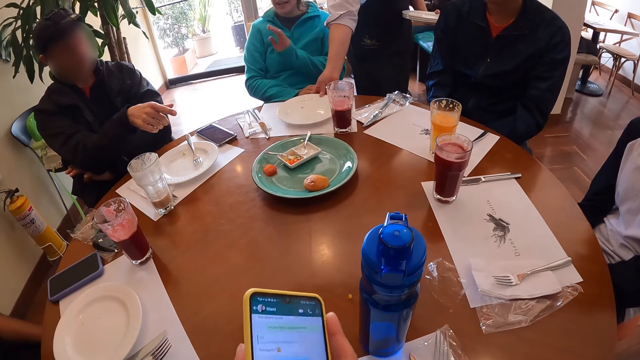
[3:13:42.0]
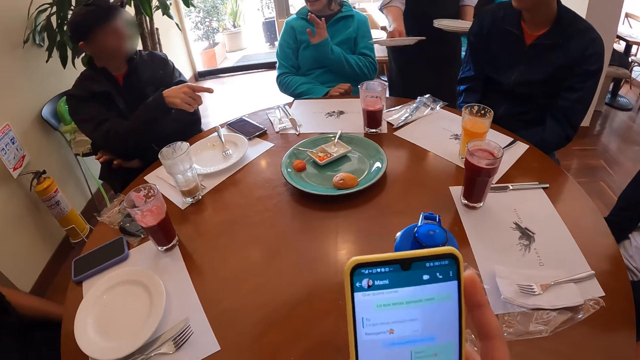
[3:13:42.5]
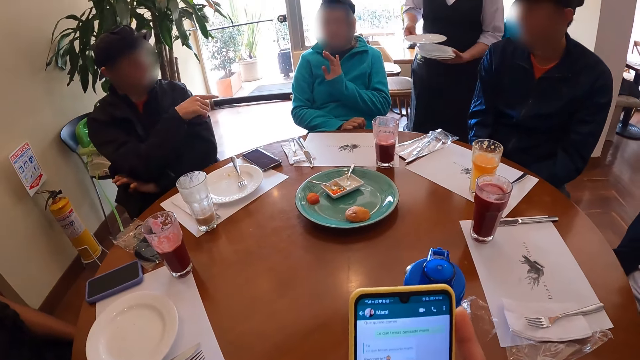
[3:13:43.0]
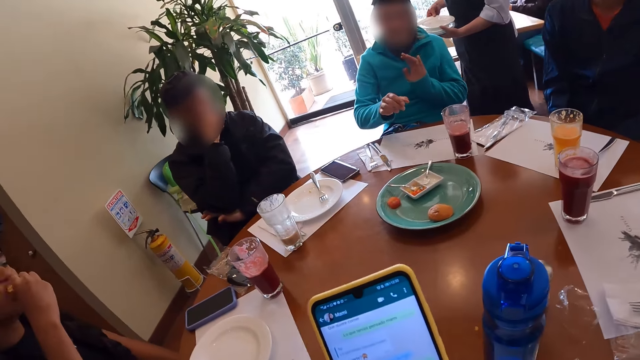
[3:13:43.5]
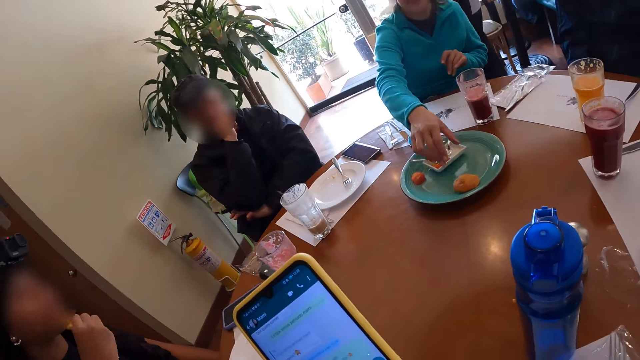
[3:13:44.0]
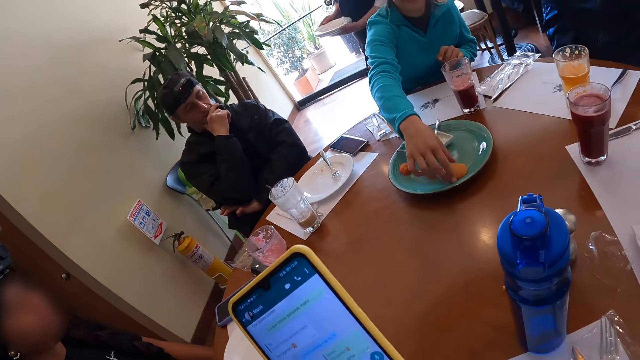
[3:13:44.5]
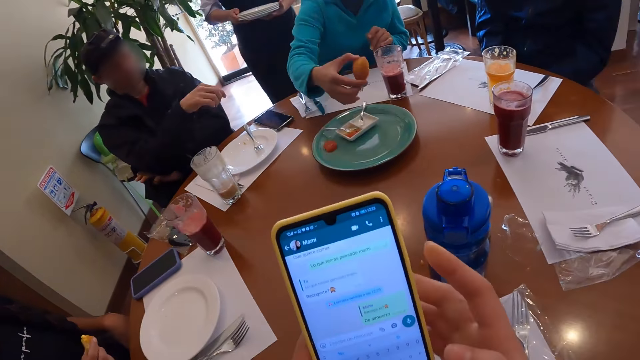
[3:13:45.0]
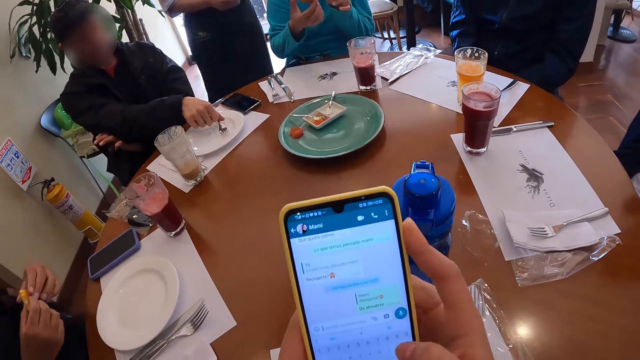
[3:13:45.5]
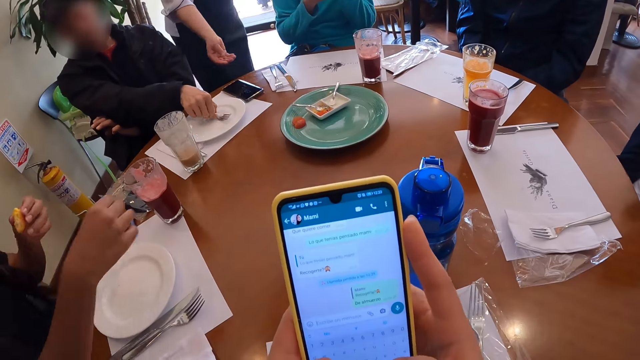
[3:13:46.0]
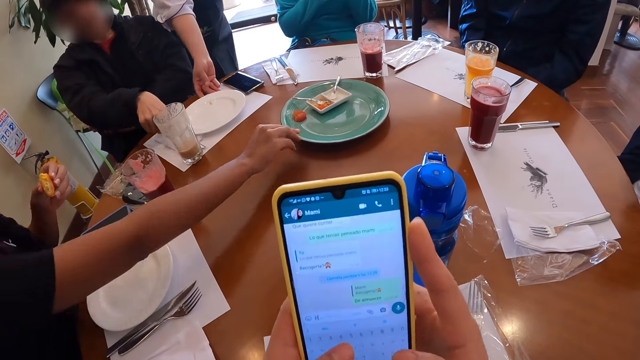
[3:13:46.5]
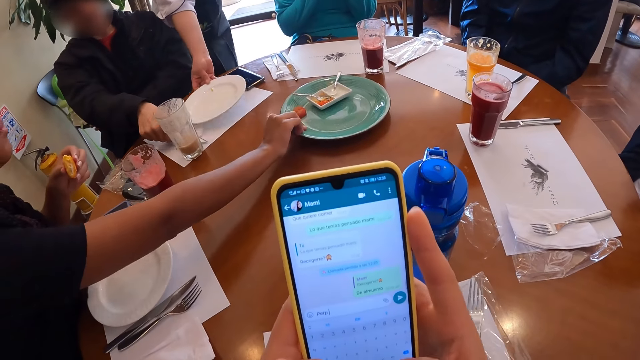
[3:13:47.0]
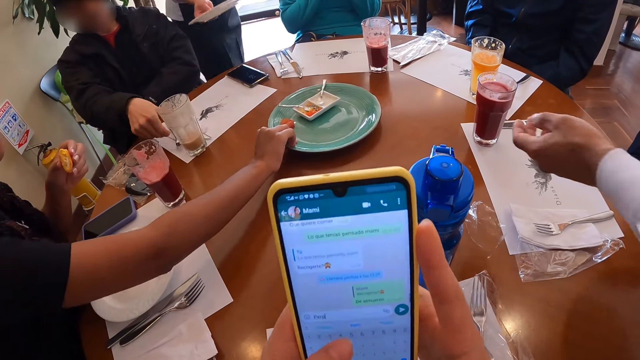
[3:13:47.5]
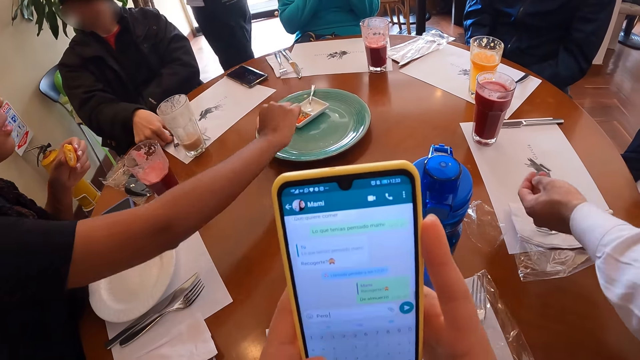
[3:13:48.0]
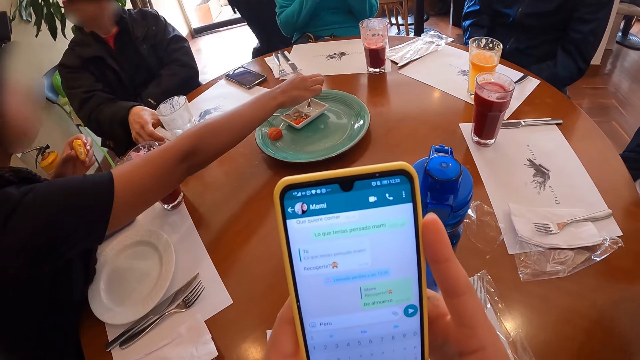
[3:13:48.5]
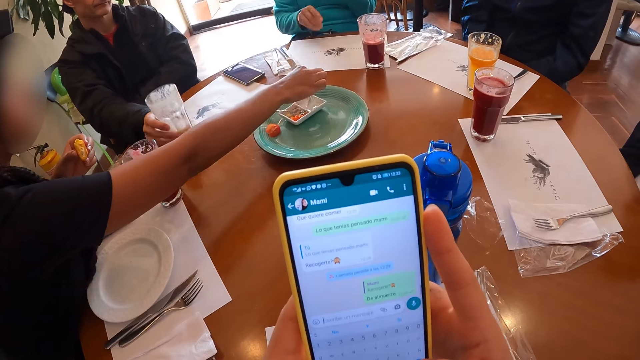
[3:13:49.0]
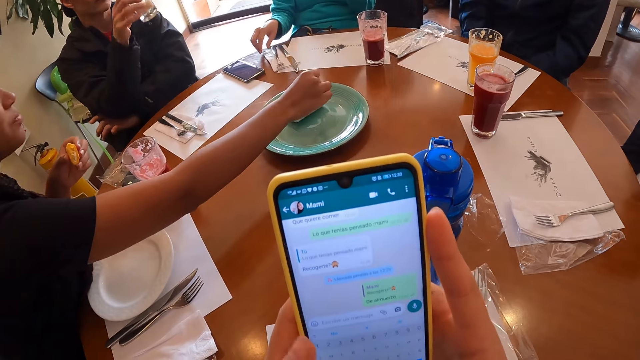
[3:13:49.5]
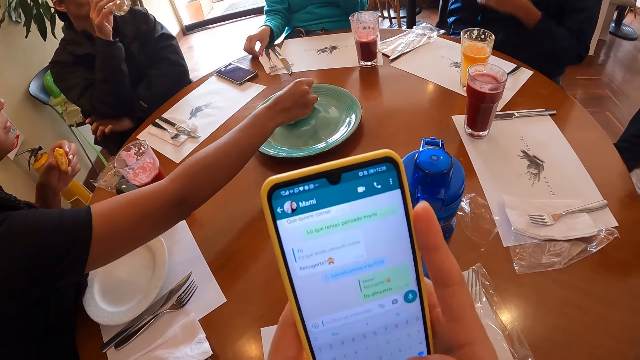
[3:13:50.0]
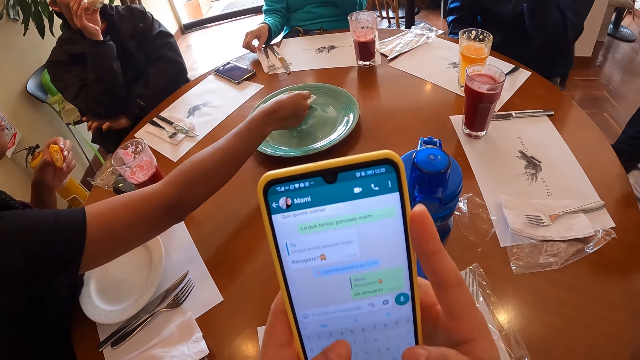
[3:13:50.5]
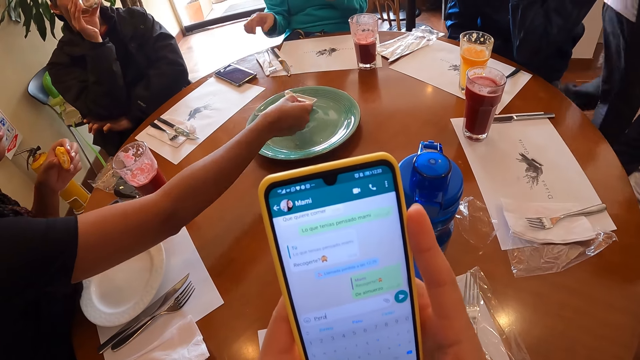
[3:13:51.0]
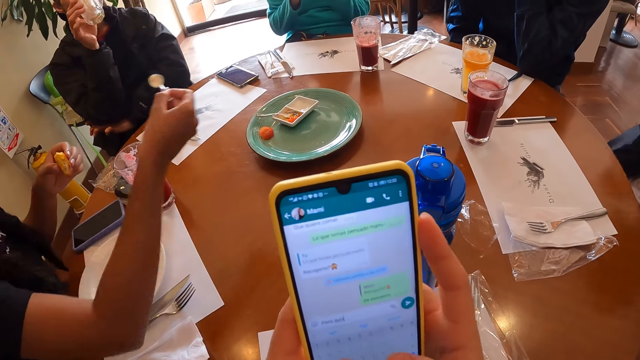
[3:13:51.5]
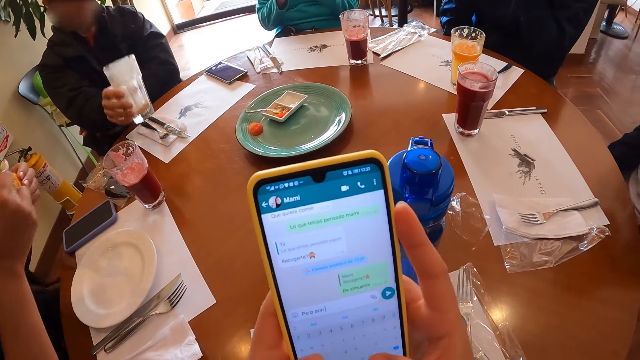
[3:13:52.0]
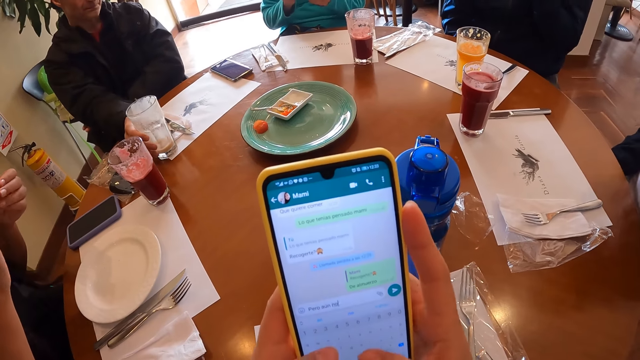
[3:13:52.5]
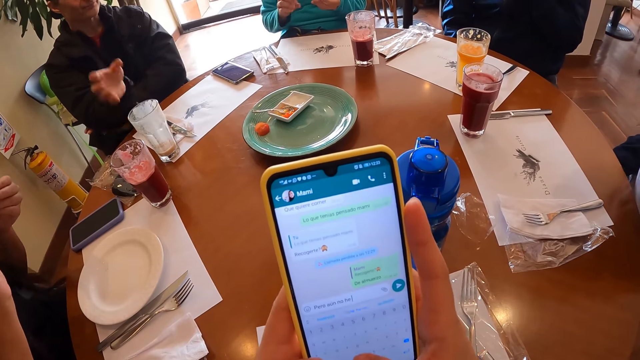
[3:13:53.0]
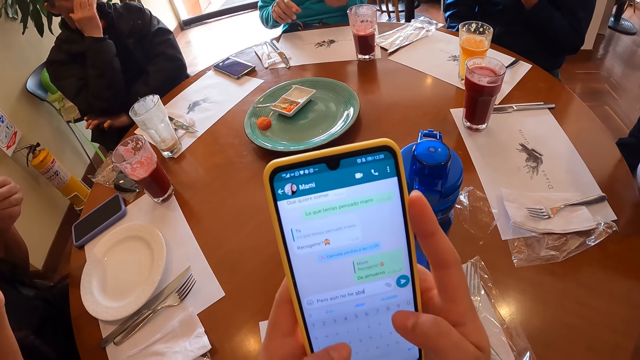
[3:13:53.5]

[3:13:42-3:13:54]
The camera wearer looks around. A waitress picks the plate from the table mat on the table with her right hand. A woman removes her left hand from her right hand on her lap. She uses gestures. A man points to a second woman with his right hand. The camera wearer holds the phone with her left hand. The waitress places the plate in her right hand on the stack of plates in her left hand. The man places his right hand on his face. The first woman picks a bun from the green plate on the table. The camera wearer operates the phone with her hands. Another man picks a fork from a plate on the table with his right hand. A third woman transfers the bun from her right hand to her left hand. The third woman moves the plate on the table closer to her with her right hand. The second man places the fork on the table with his right hand. The third woman picks a spoon in the partition plate with her right hand. The second man picks a cup of juice from the table with his right hand. The third woman scoops some ranch dressing from the partition plate with the spoon in her right hand. A fourth woman cleans her right hand on a tissue paper on the table. The second man drinks from the cup of juice in his right hand. He places the cup of juice on the table with his right hand.

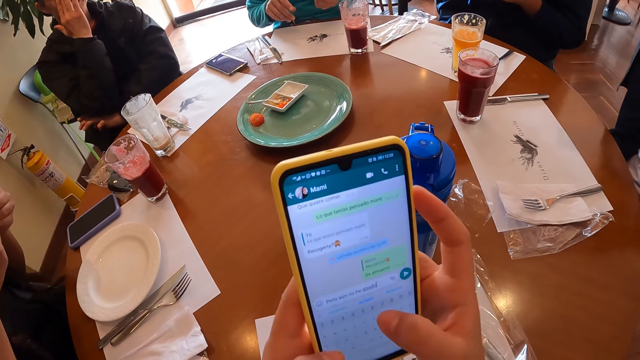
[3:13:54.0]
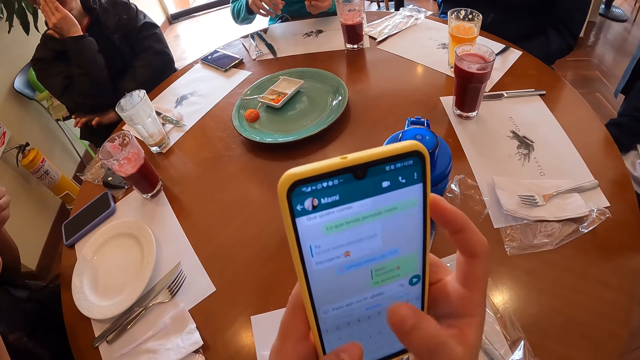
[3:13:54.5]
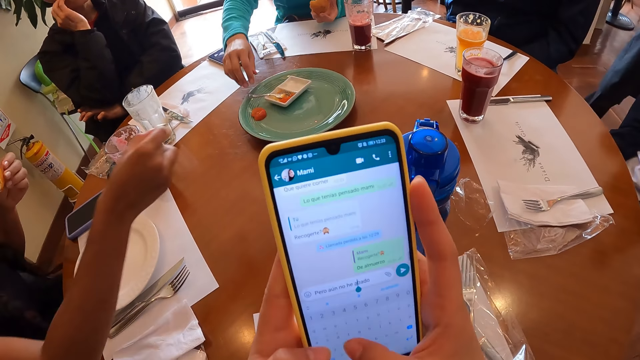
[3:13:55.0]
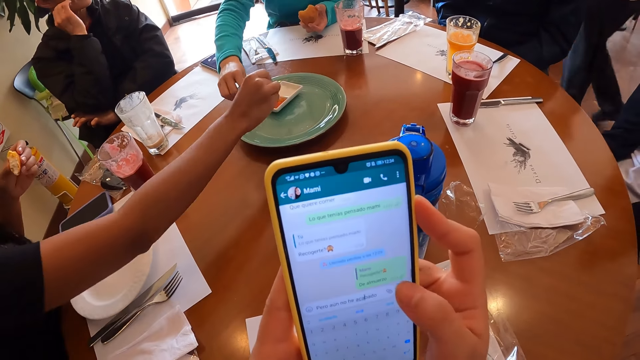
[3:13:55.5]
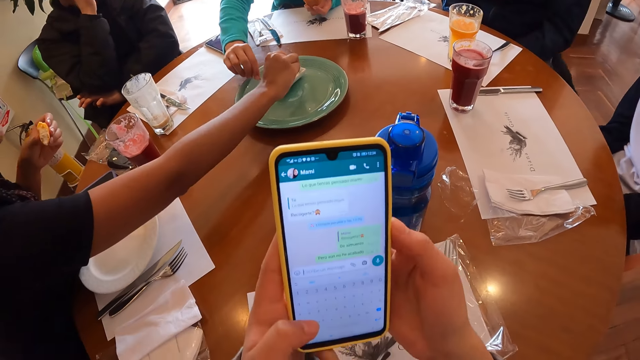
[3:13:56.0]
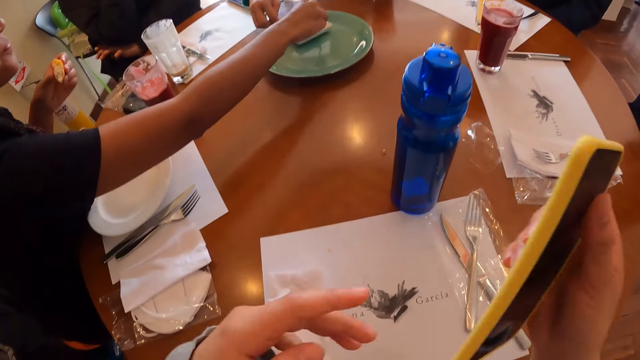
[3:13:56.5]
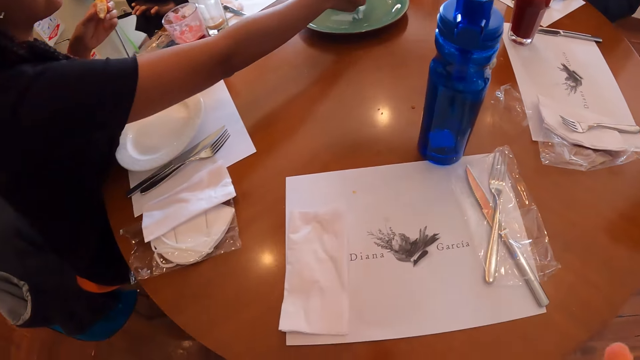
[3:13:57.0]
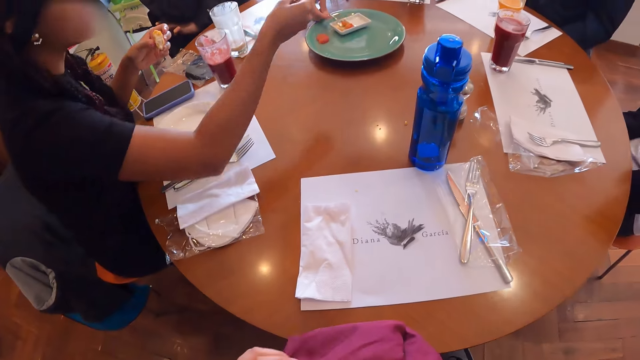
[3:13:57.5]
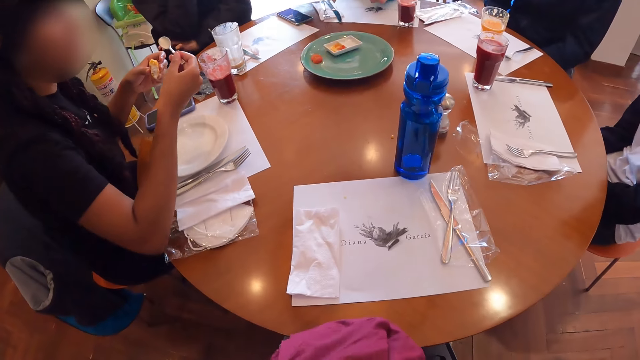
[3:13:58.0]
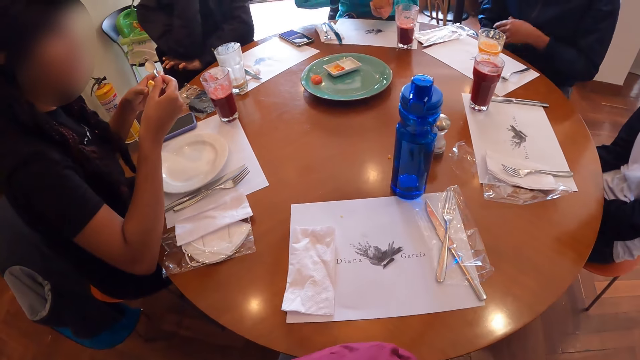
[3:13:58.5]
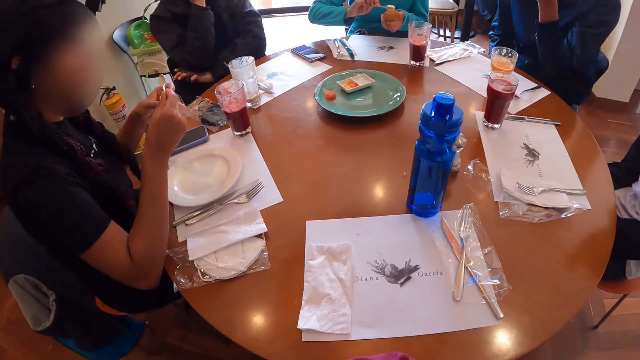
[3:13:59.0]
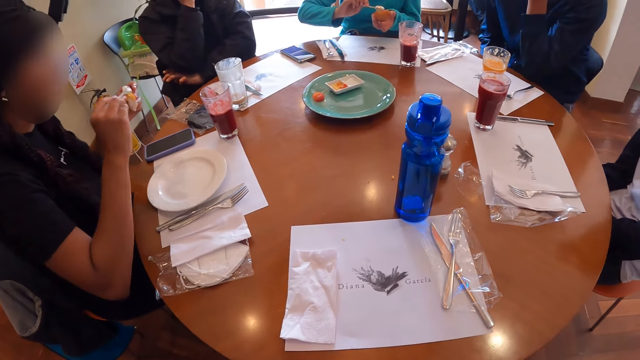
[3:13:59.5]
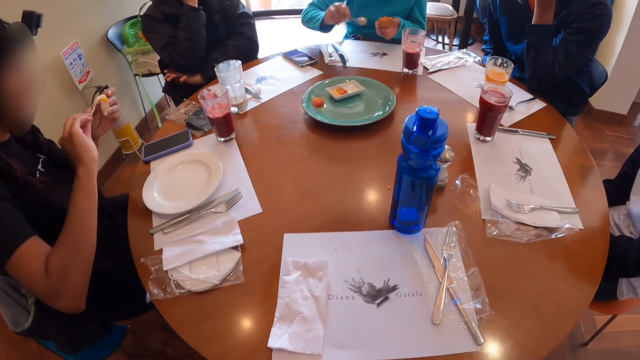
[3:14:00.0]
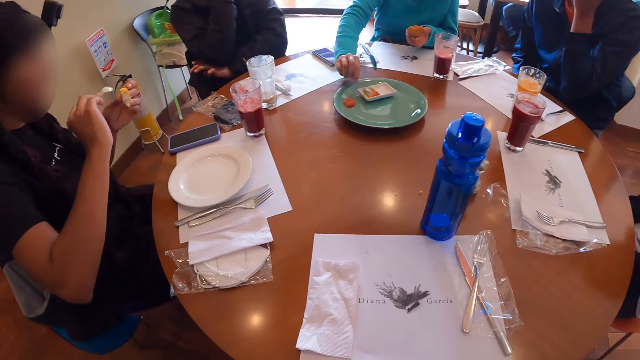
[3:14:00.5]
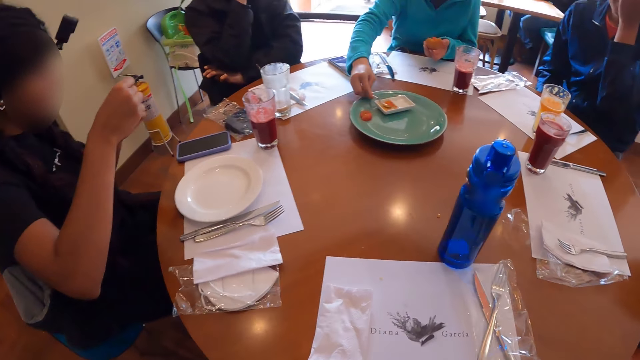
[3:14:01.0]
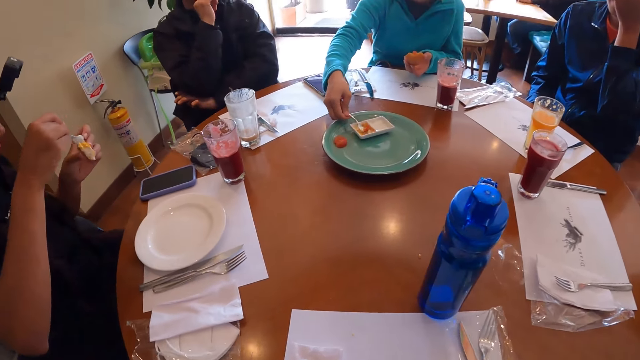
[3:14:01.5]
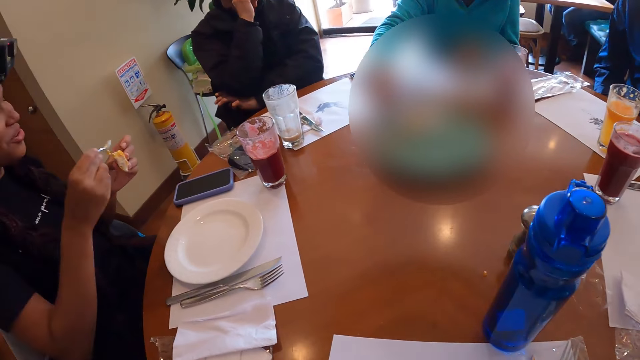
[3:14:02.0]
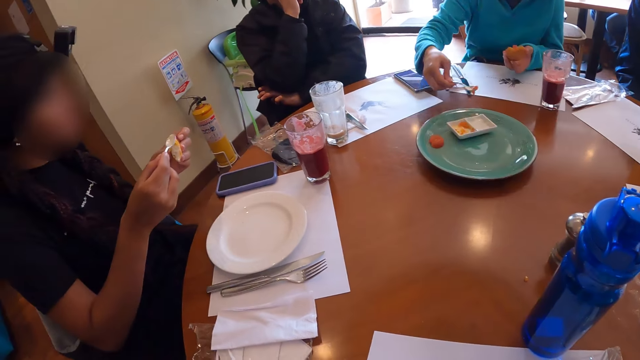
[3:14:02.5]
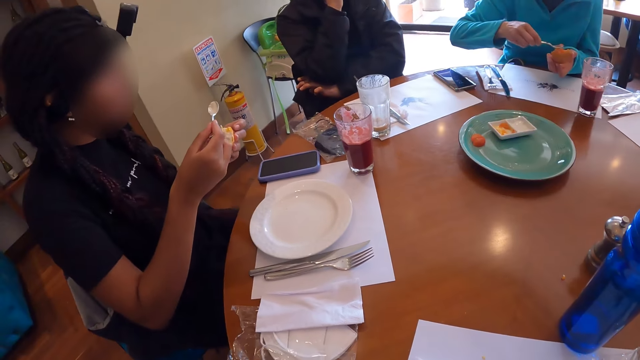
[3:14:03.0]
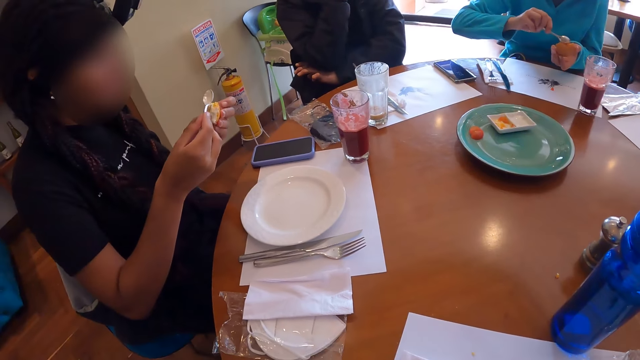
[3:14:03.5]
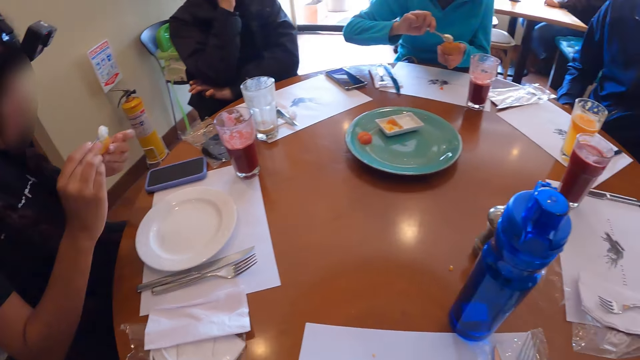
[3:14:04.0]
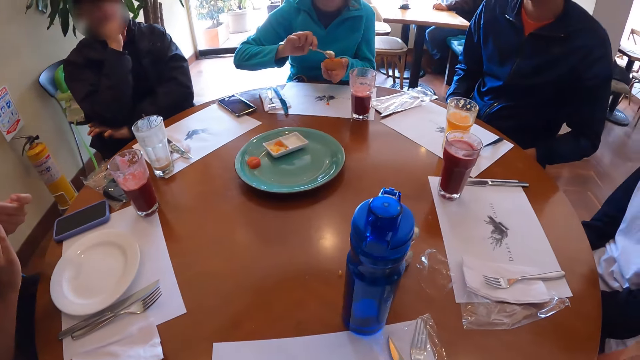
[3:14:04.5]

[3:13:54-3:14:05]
A woman picks a spoon from the partition plate with her right hand. Another woman scoops some ranch dressing from the partitioned plate with the spoon in her right hand. The camera wearer removes her left hand from the phone. She puts away the phone. She holds a bag on her lap with her left hand. The first woman scoops some sauce from the partition plate with the spoon in her right hand. She pours the sauce on the bun in her left hand with the spoon in her right hand. The camera wearer looks at the table. The other woman pours the ranch dressing on the bun in her left hand with the spoon in her right hand. The first woman scoops some sauce from the partition plate with the spoon in her right hand. She pours the sauce on the bun in her left hand with the spoon in her right hand.
